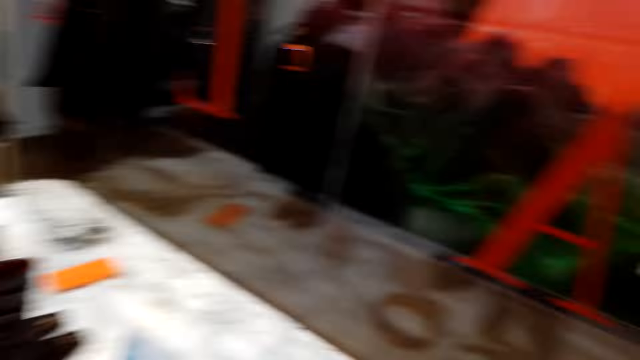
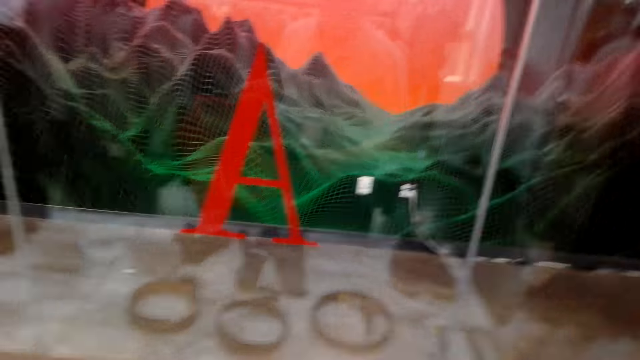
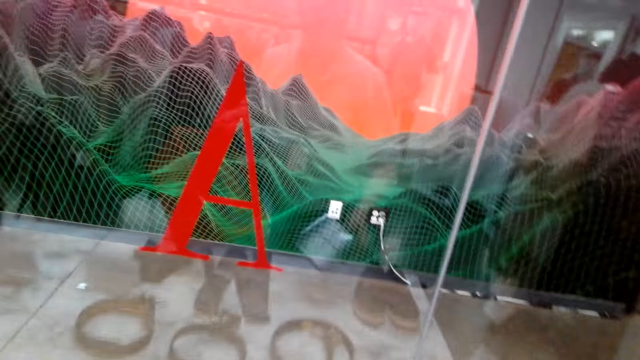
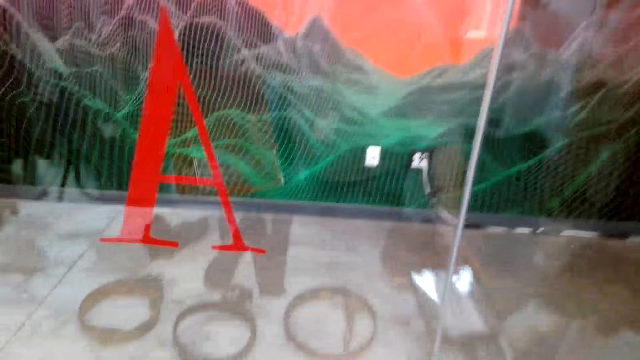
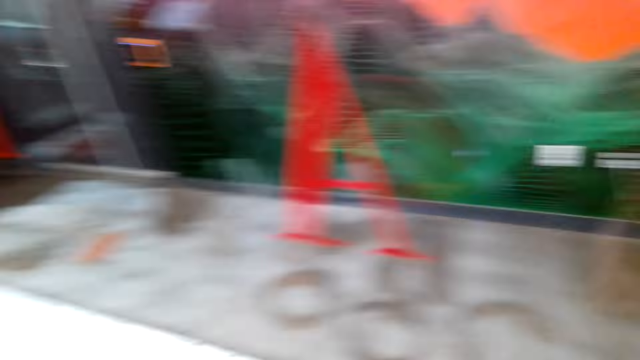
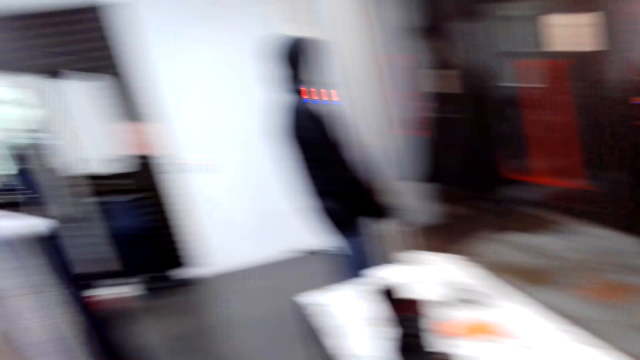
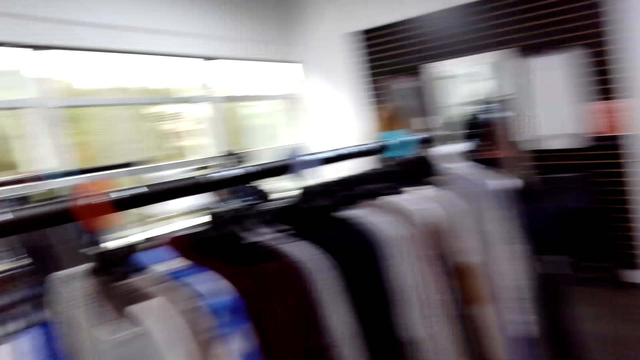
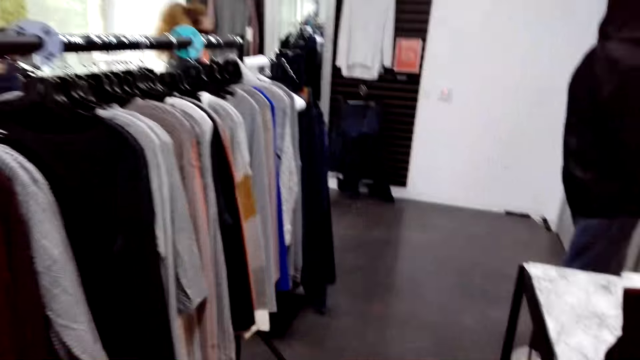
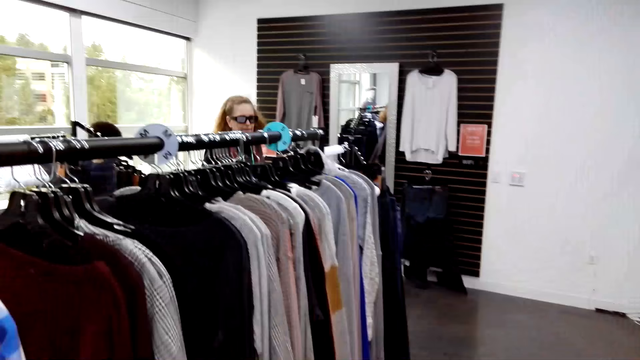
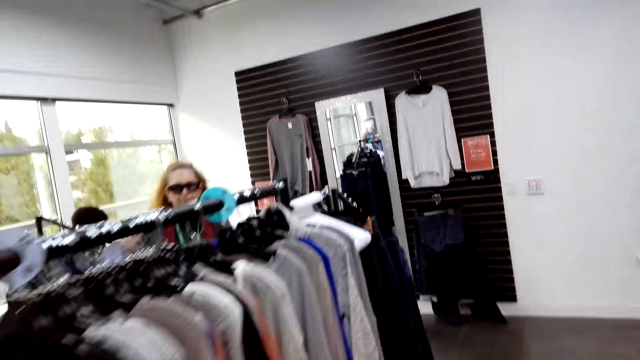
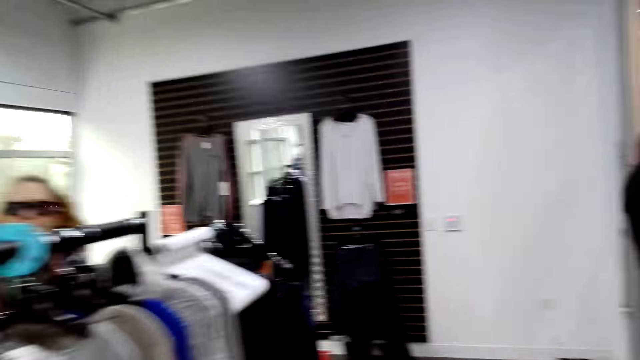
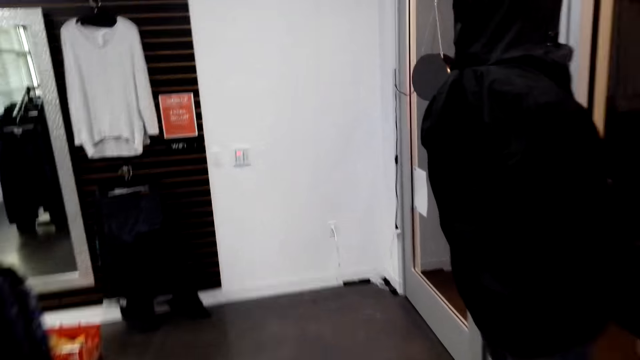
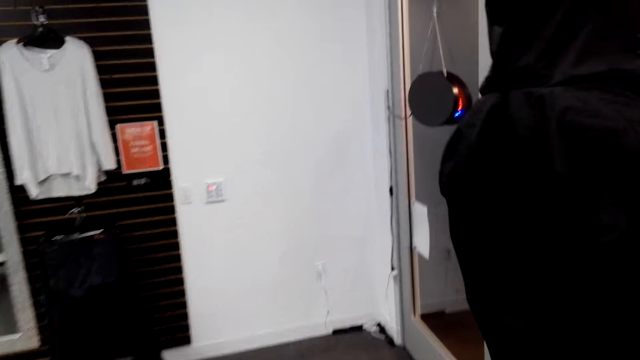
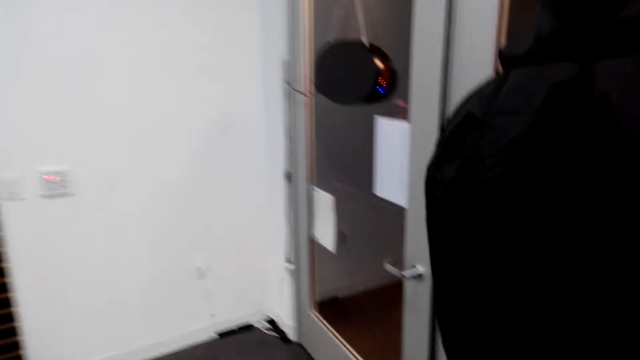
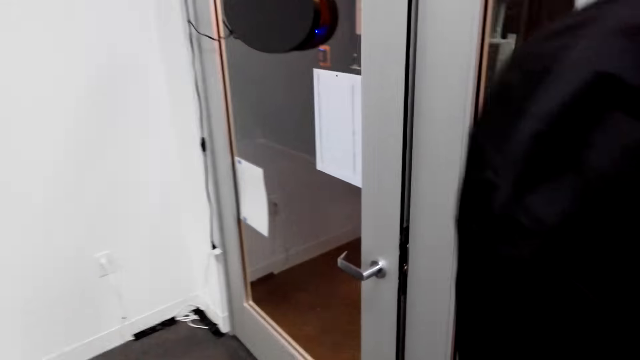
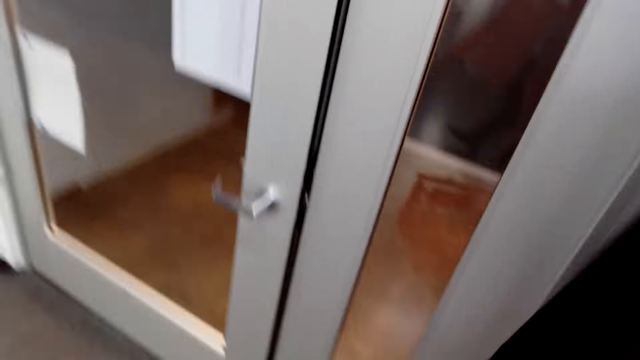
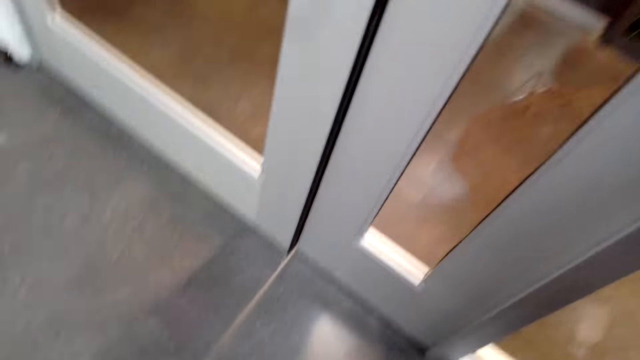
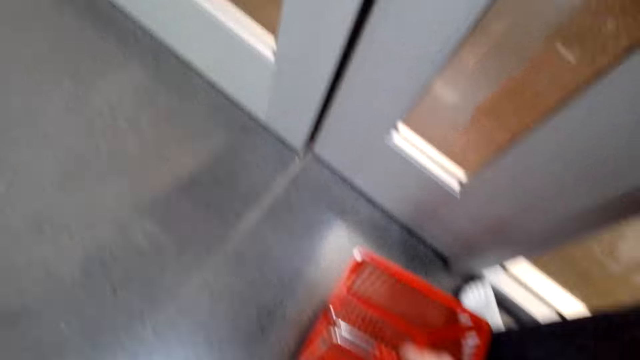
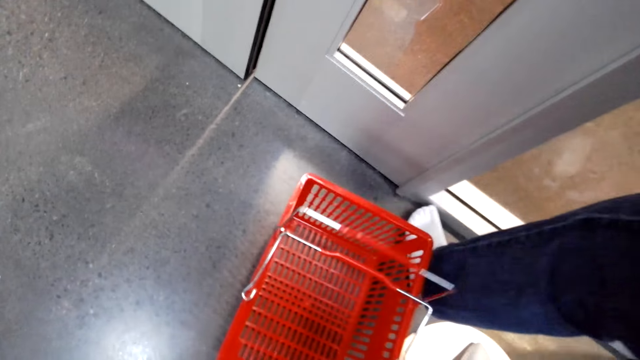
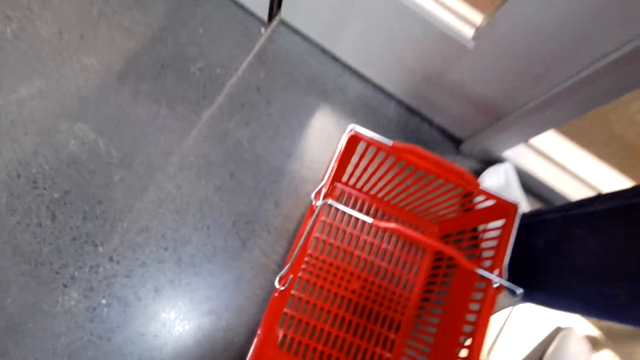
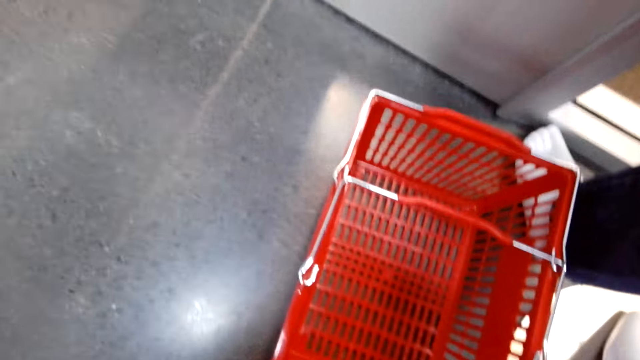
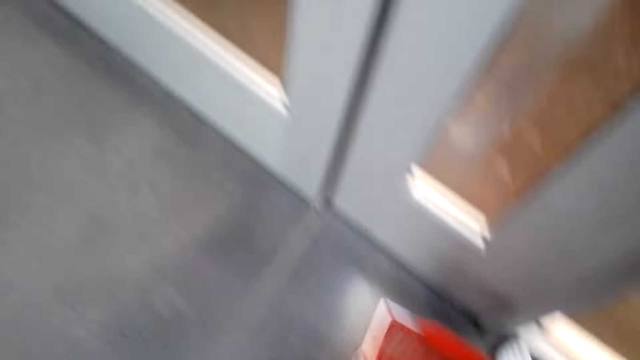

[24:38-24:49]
The camera wearer looks around the shop and walks around the shop. They put a shopping carrier on the floor.

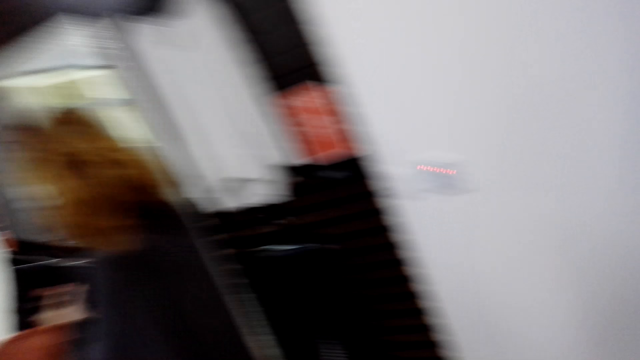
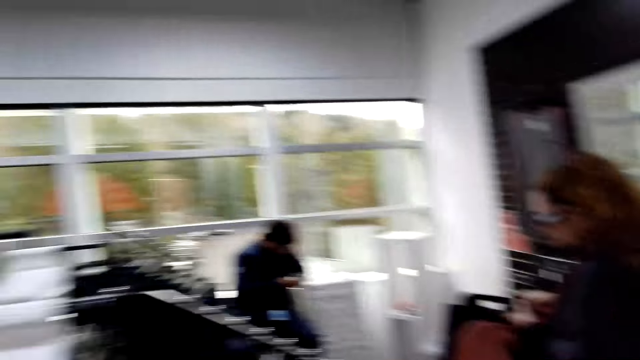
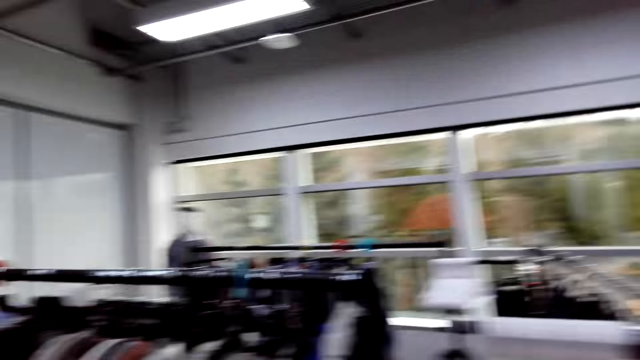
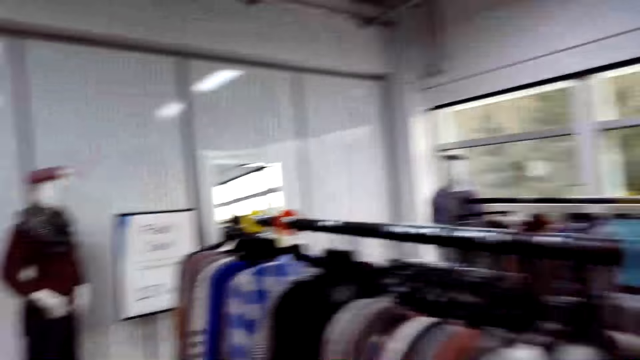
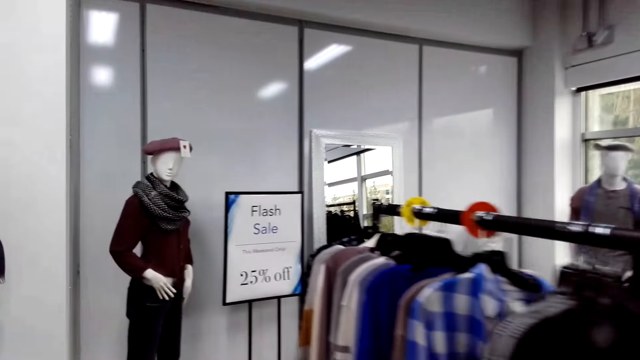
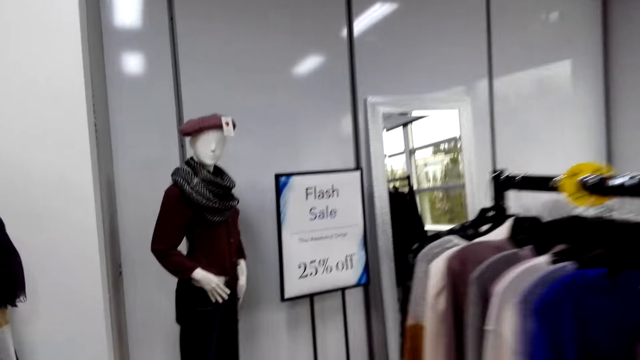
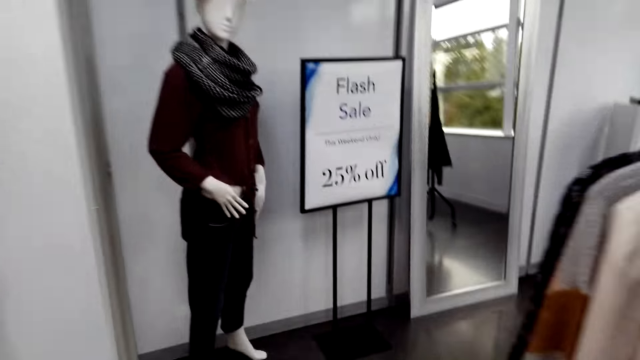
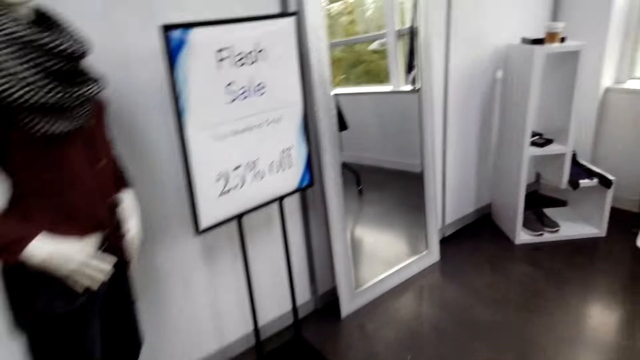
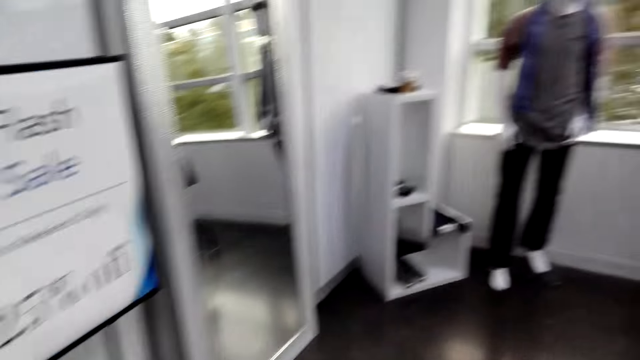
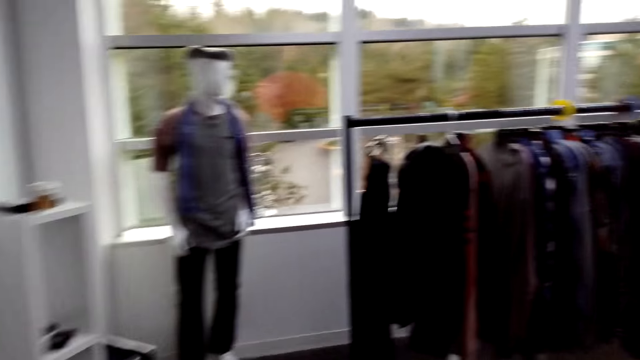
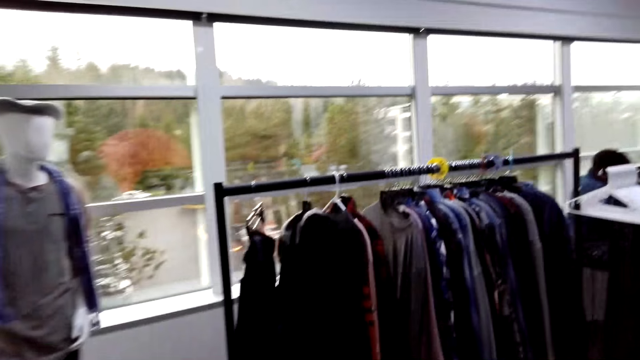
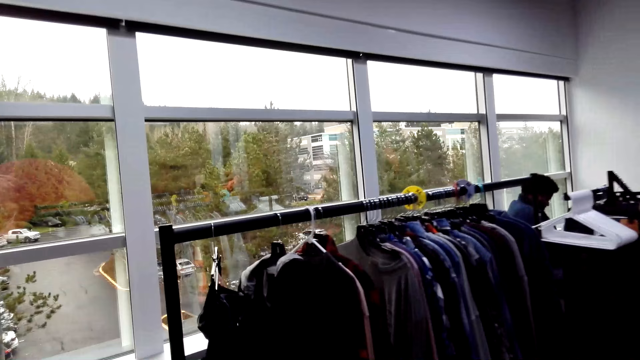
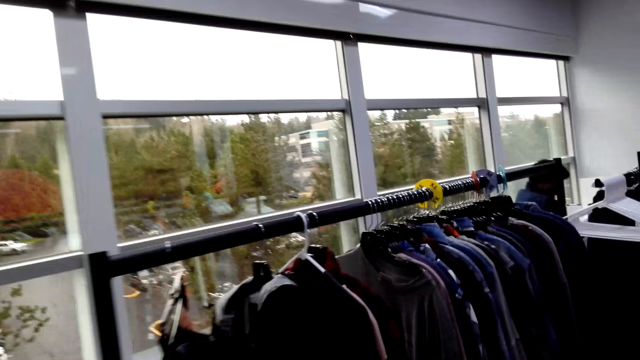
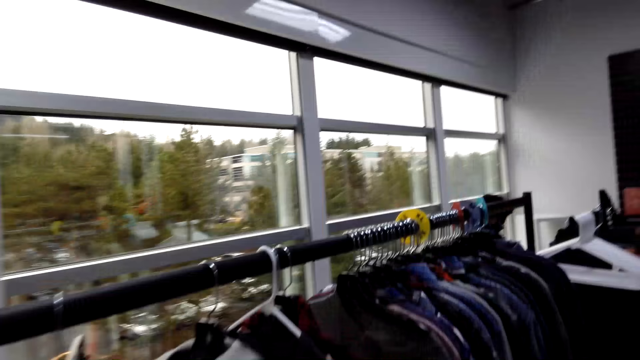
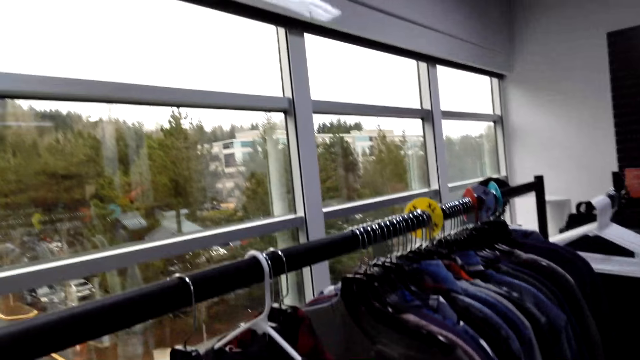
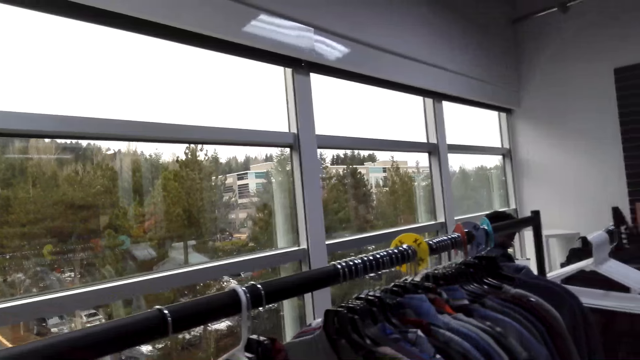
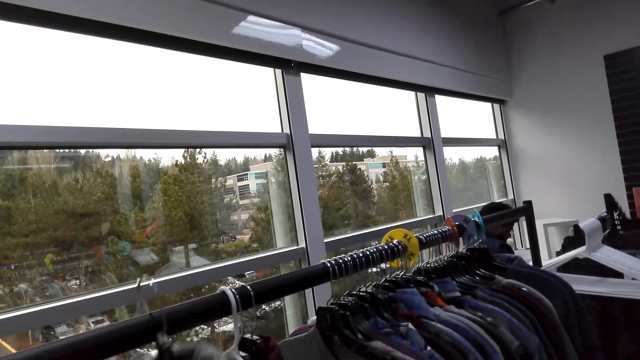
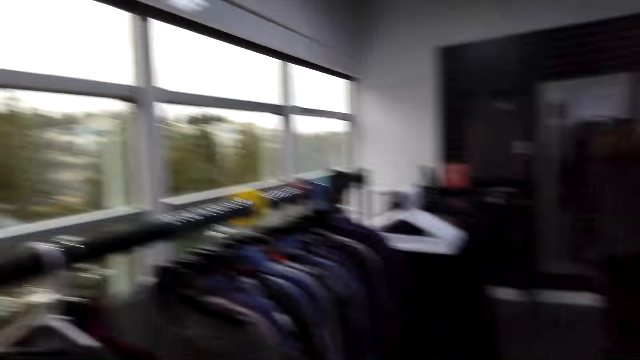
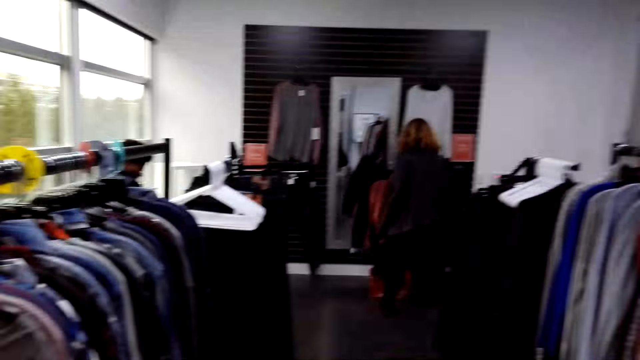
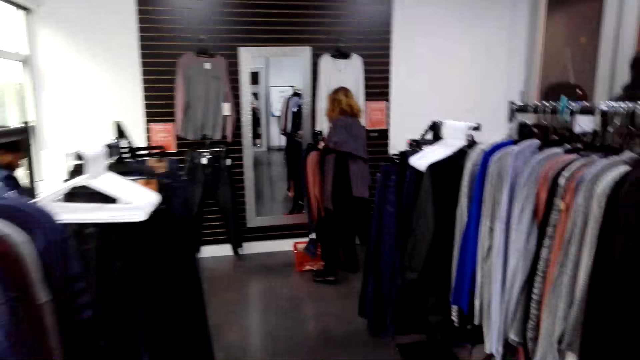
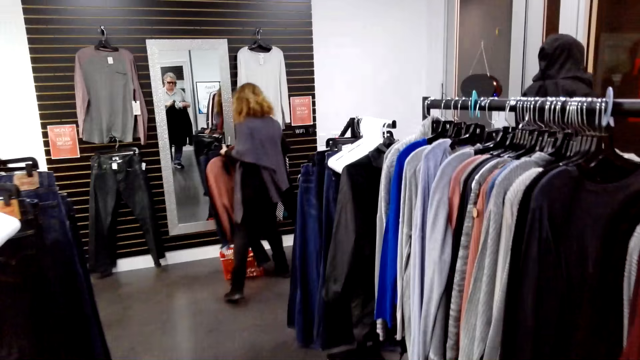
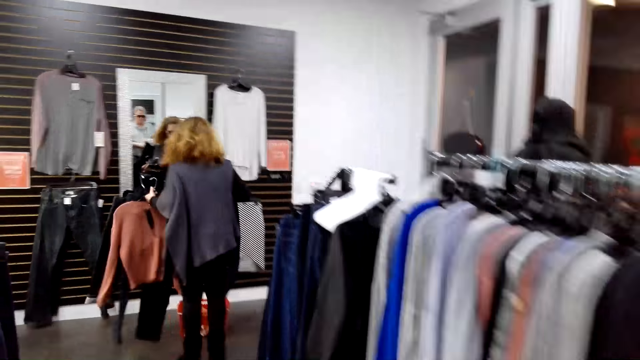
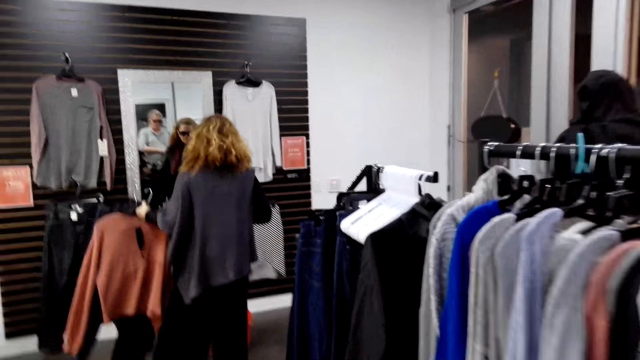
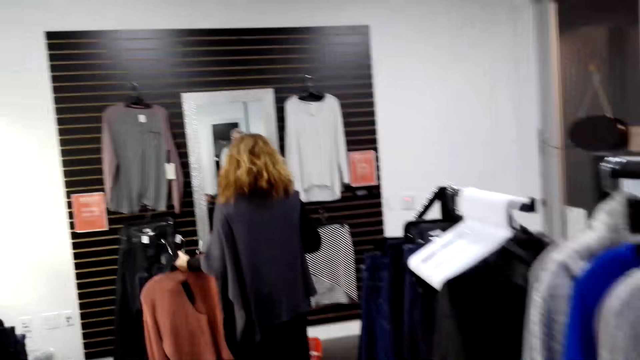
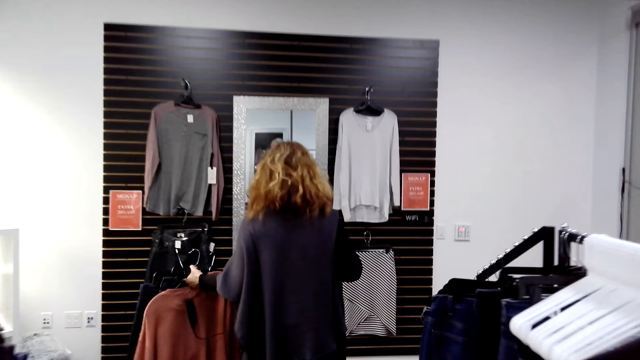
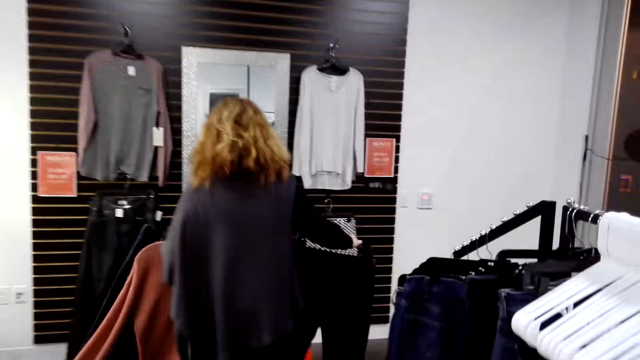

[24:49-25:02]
The camera wearer turns around. They walk around the shop. They pick up the clothes on the hanger. They turn around. They walk around the shop. A man holds cloths in a hanger. The camera wearer walks around.
